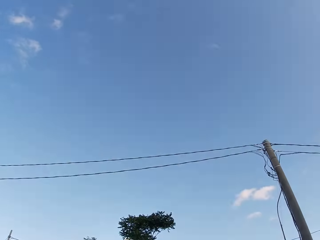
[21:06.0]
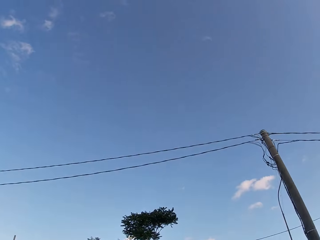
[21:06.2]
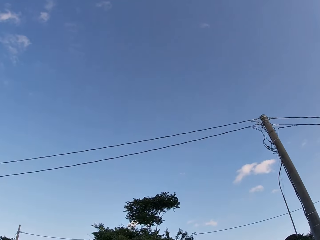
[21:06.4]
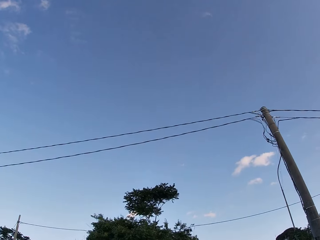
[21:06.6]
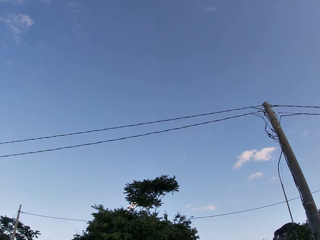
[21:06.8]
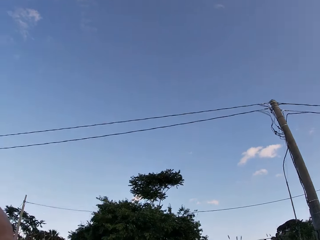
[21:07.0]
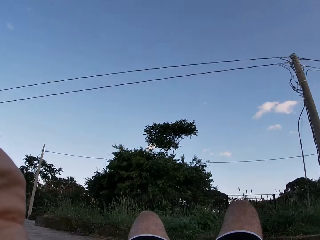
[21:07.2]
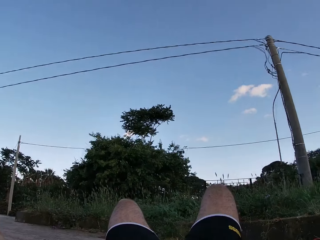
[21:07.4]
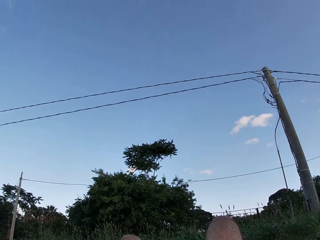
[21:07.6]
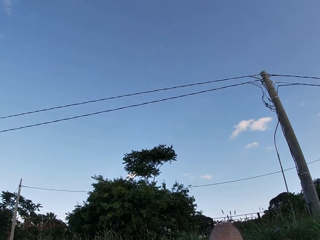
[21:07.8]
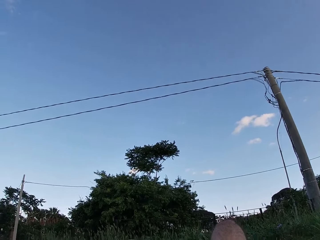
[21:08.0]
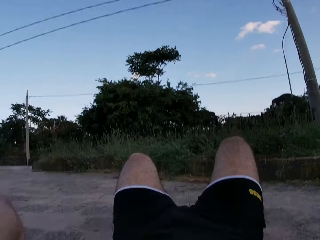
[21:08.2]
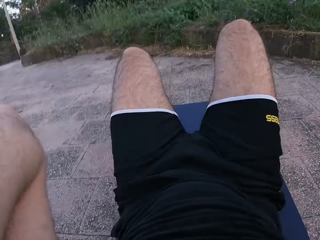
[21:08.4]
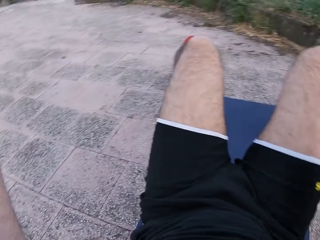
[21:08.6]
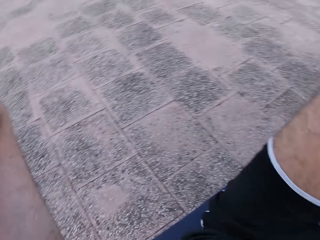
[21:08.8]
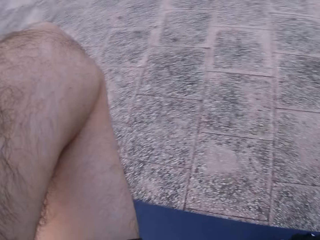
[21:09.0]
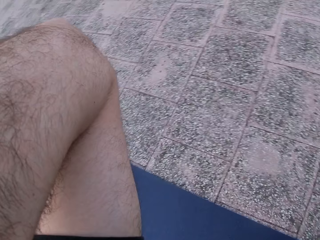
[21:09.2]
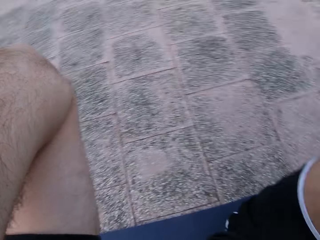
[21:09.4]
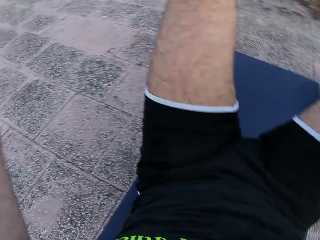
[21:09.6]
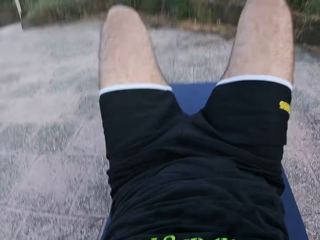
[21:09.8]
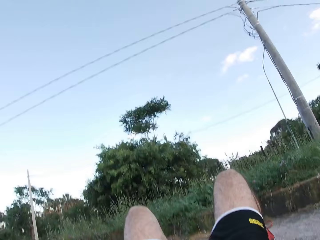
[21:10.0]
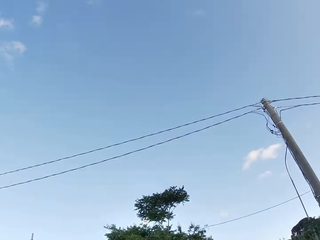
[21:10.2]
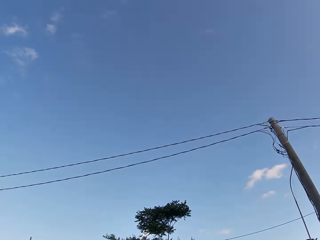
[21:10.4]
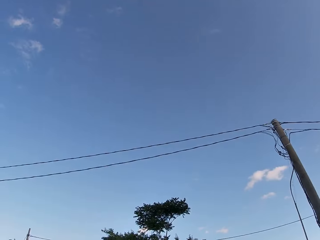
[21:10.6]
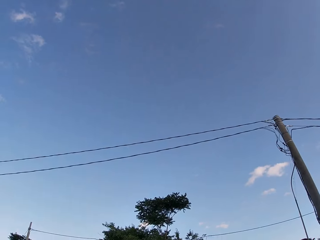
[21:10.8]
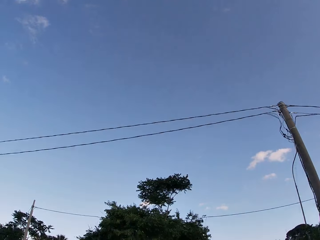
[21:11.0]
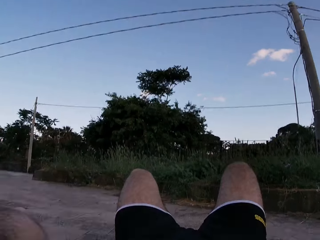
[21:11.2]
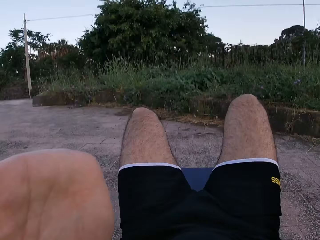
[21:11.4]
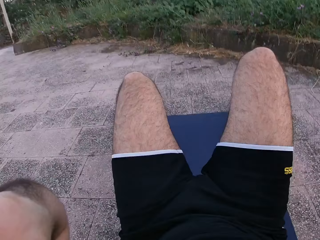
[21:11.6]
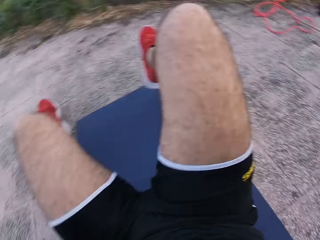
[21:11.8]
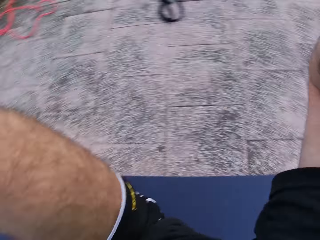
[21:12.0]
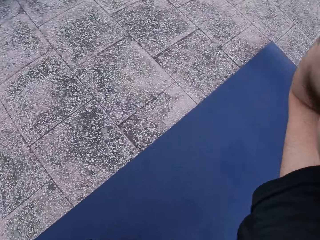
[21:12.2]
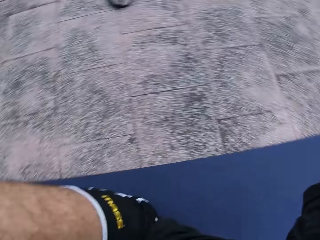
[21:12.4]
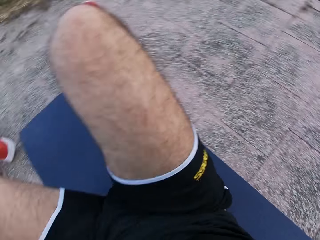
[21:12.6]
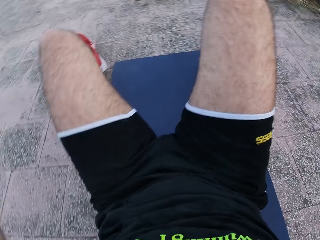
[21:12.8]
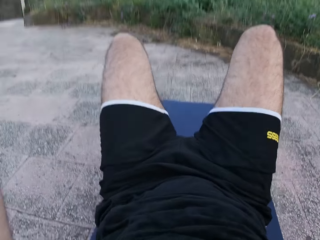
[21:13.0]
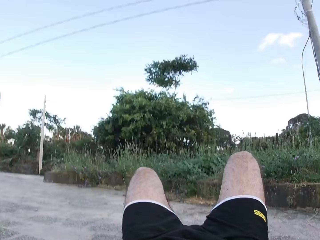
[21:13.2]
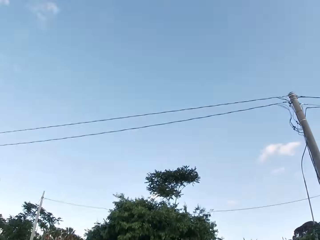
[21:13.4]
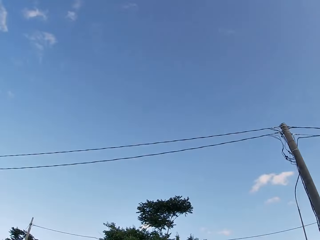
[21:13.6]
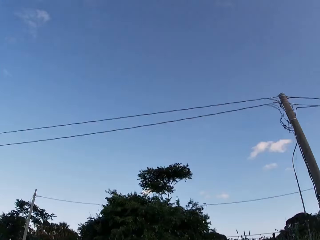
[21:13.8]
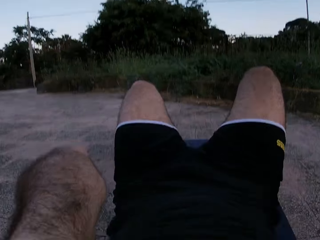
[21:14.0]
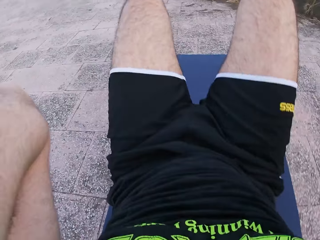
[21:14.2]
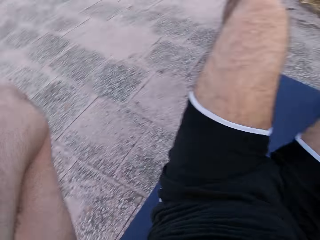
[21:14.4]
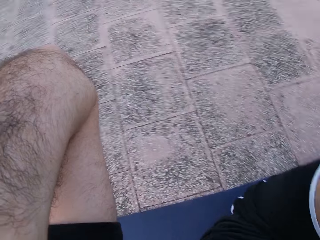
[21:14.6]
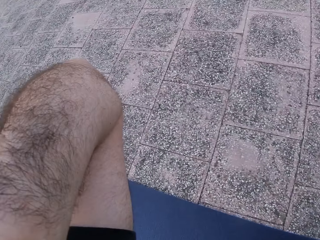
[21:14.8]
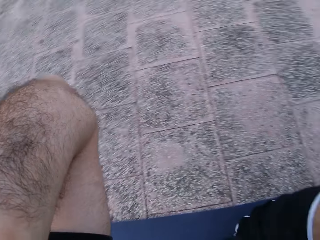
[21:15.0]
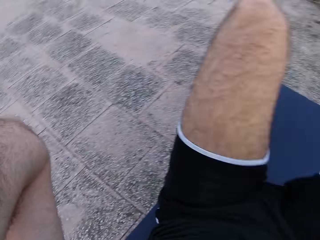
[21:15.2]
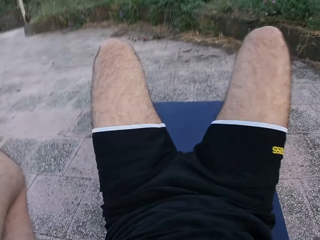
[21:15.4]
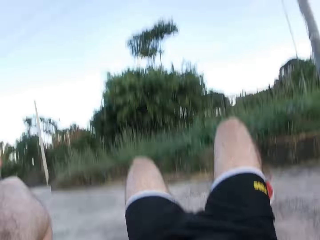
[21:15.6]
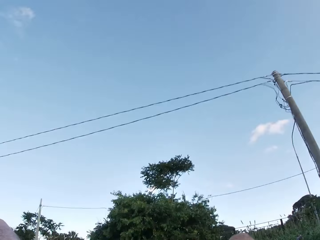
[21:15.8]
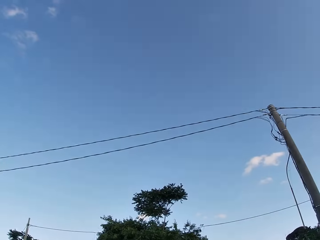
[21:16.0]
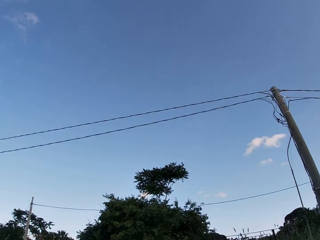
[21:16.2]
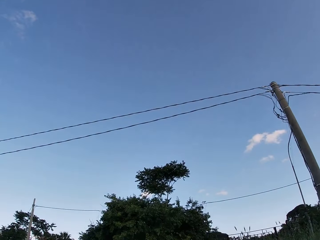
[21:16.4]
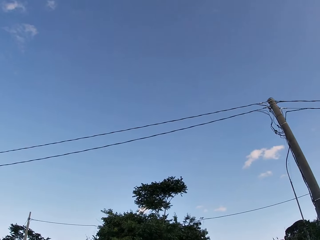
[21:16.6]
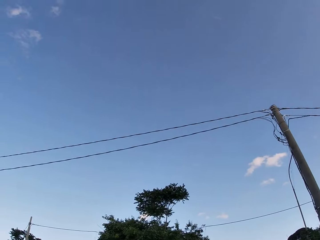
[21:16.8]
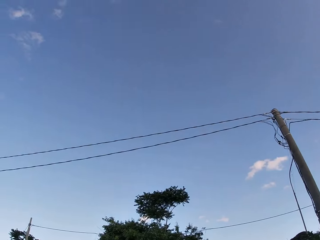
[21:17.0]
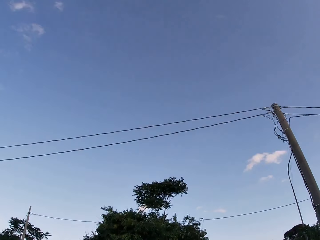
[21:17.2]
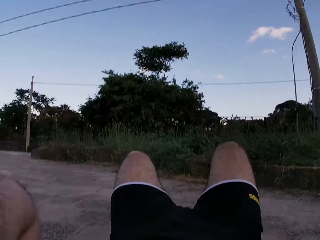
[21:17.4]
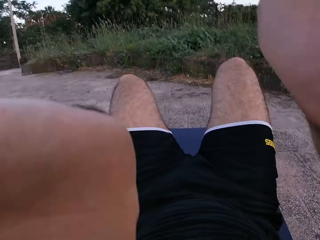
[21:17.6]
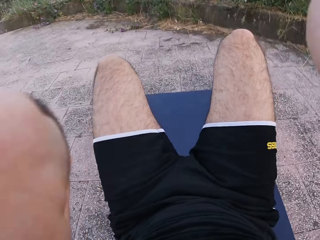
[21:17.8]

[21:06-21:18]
The camera wearer looks up at the sky. They exercise on a yoga mat. They look up at the sky. They exercise on the yoga mat. They look up at the sky. They exercise on the yoga mat. They look up at the sky.

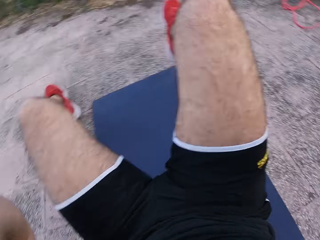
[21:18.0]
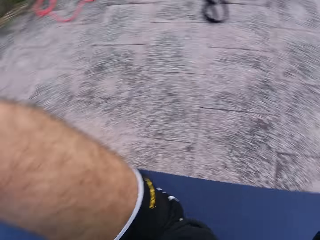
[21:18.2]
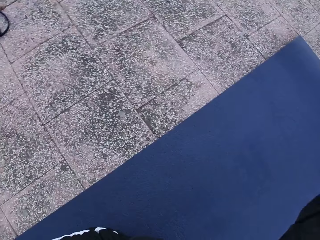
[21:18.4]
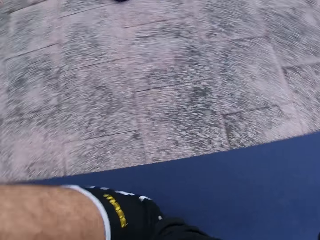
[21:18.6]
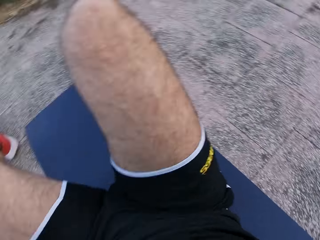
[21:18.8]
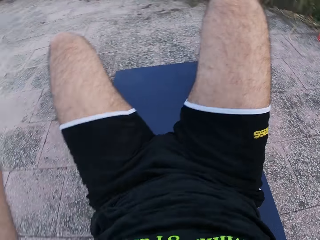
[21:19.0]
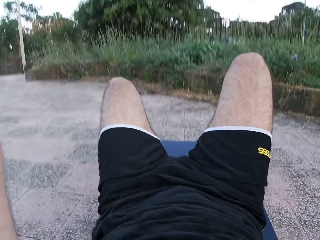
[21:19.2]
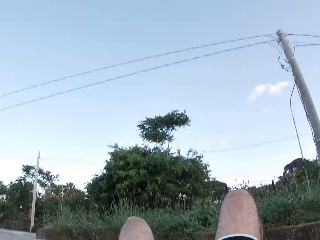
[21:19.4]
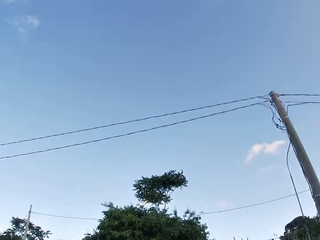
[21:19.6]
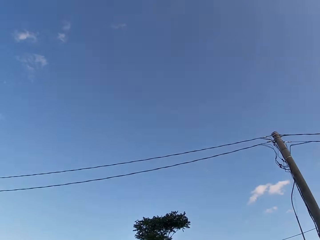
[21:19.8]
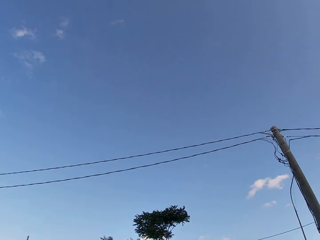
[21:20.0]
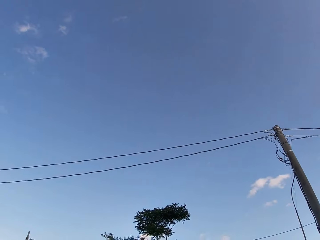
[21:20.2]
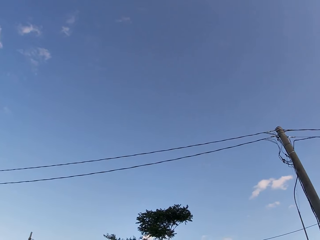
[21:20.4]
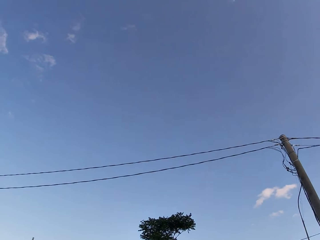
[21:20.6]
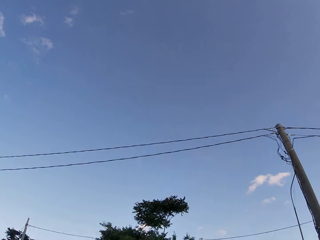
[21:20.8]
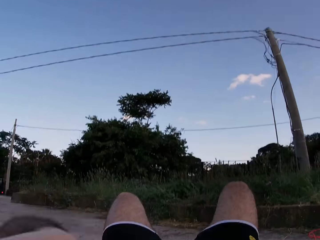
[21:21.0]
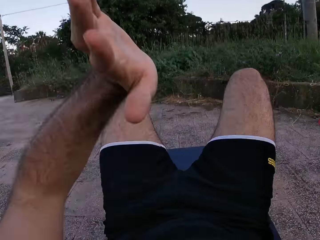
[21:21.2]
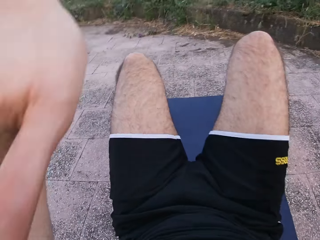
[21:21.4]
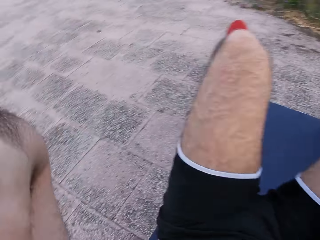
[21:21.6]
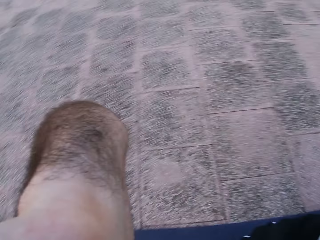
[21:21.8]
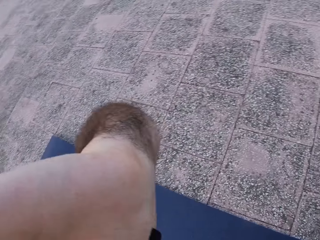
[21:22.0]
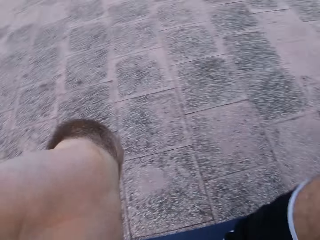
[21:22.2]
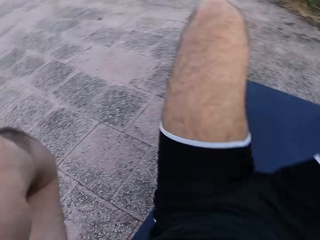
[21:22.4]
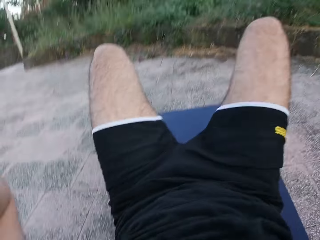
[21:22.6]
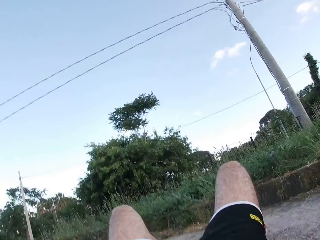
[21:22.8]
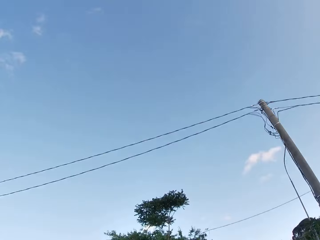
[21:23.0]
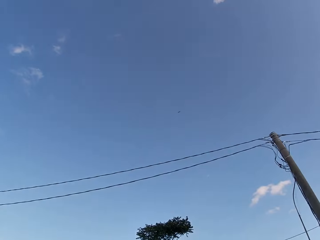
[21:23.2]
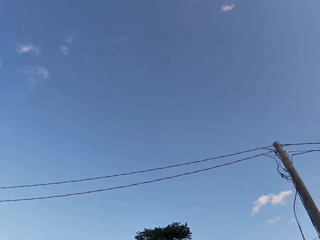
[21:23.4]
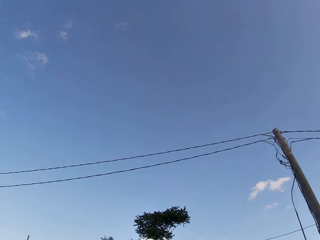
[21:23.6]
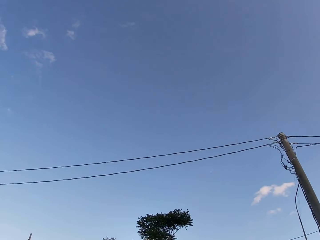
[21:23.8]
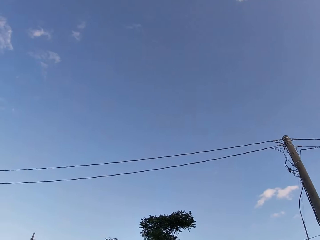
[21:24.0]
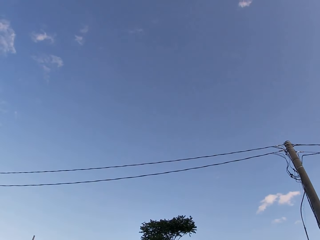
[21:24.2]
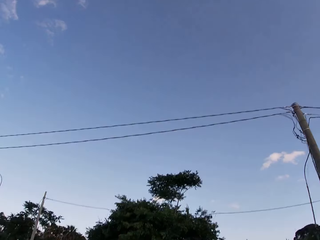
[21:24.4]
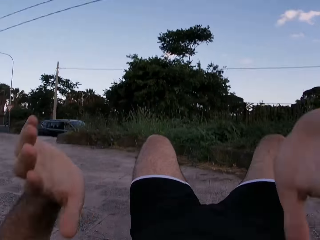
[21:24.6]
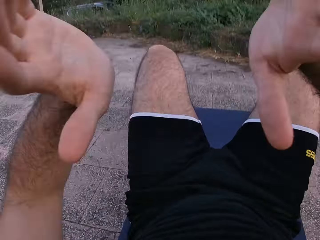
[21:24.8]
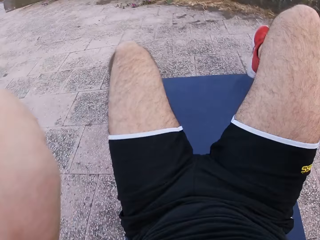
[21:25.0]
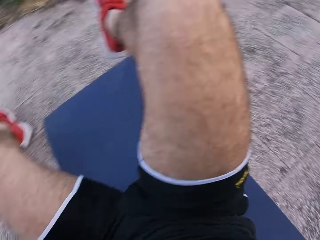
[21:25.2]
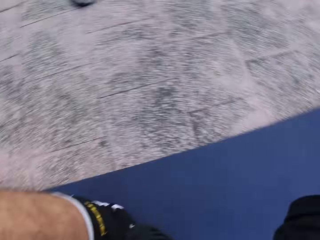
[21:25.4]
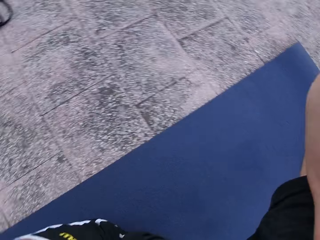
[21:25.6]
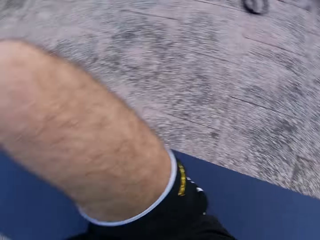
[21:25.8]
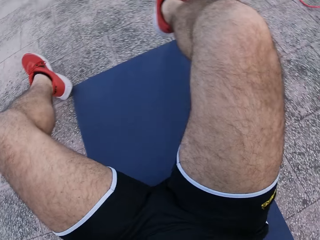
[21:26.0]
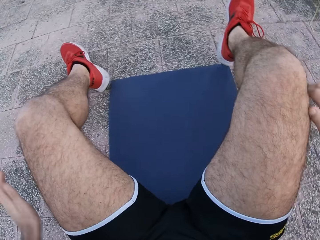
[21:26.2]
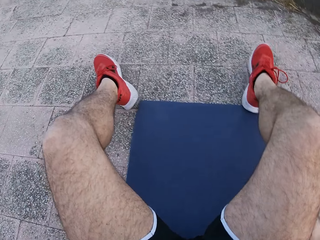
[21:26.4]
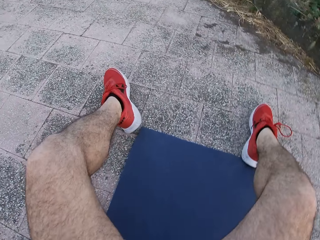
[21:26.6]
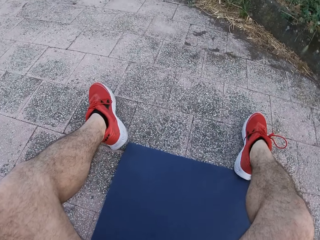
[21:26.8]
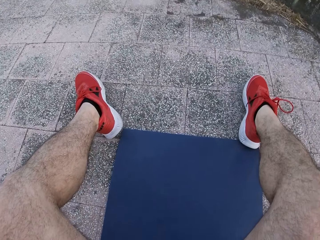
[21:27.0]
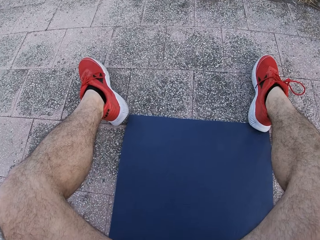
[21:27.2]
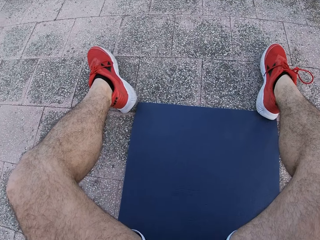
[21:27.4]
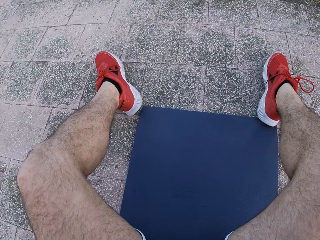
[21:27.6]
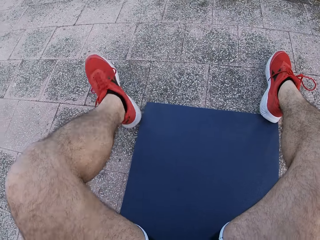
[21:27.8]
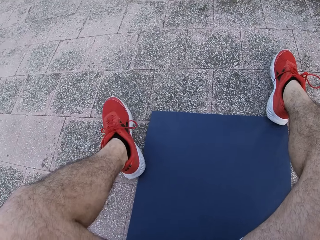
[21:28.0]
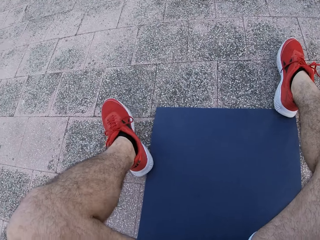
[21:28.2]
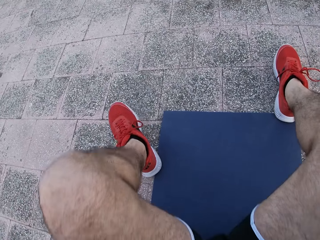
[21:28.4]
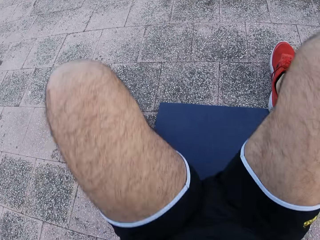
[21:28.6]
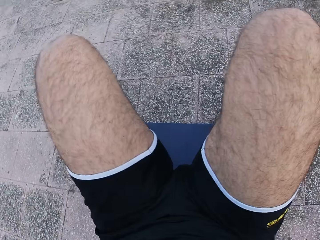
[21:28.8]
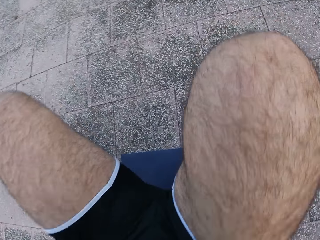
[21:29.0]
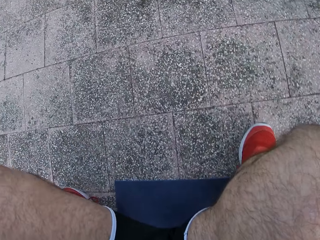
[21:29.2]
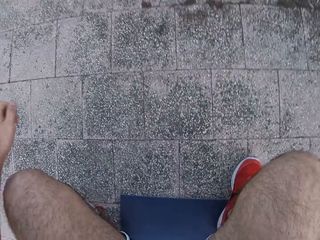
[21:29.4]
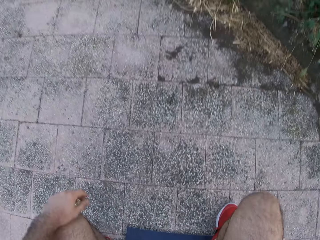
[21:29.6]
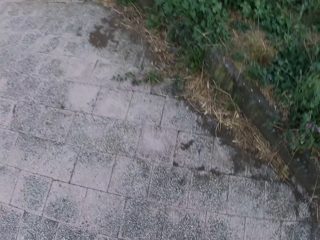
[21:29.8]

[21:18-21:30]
The camera wearer moves both hands. He exercises on a yoga mat. He looks up at the sky. He lifts the left hand. He exercises on the yoga mat. He looks up at the sky. He lifts both hands. He exercises on the yoga mat. He looks at his legs. He moves both legs. He stands up.
